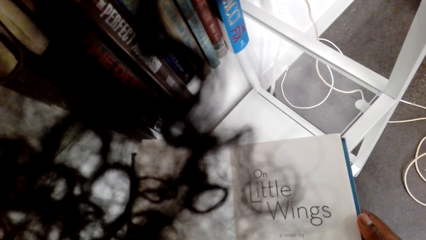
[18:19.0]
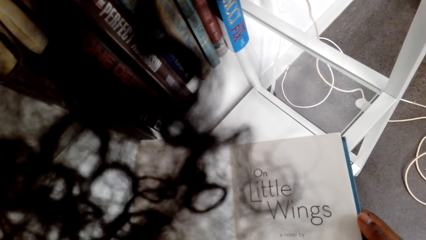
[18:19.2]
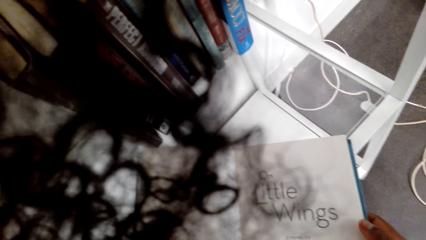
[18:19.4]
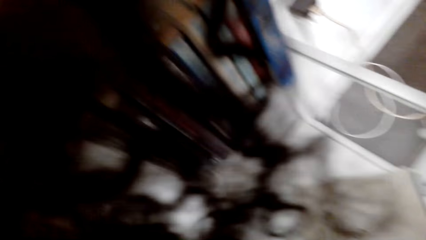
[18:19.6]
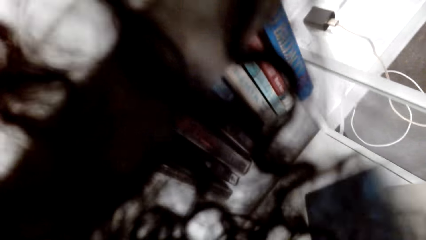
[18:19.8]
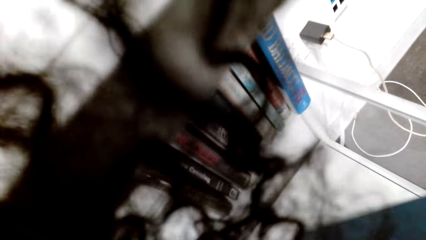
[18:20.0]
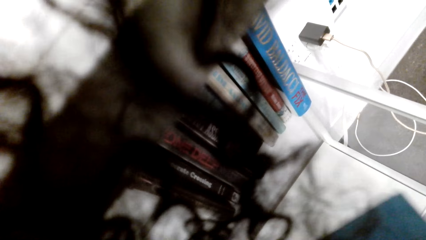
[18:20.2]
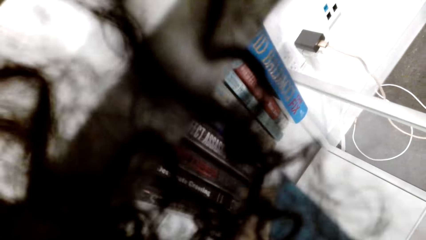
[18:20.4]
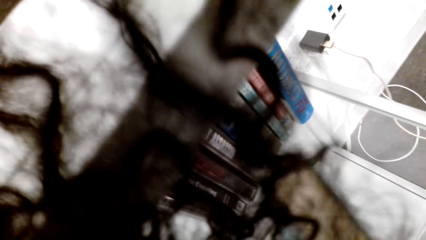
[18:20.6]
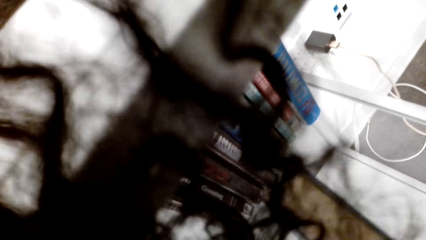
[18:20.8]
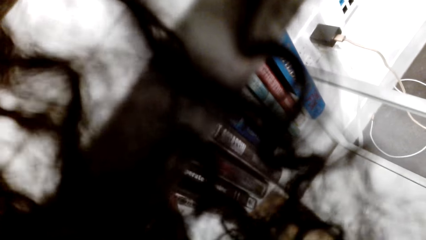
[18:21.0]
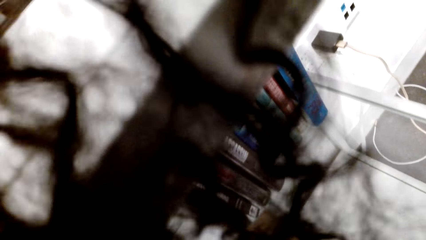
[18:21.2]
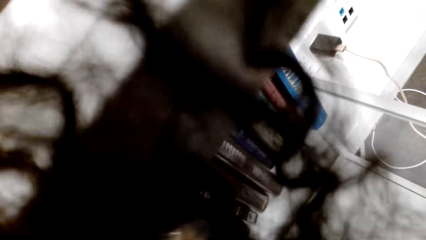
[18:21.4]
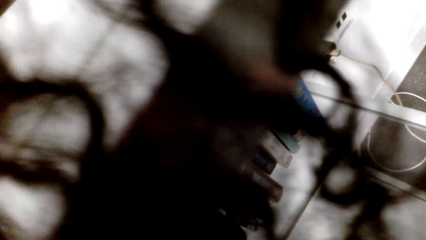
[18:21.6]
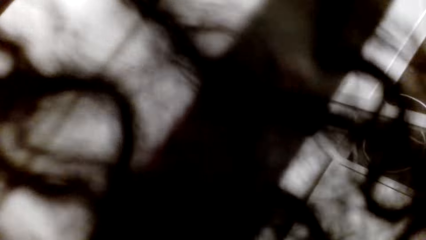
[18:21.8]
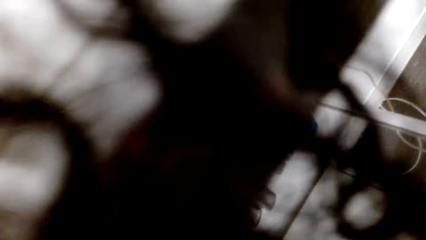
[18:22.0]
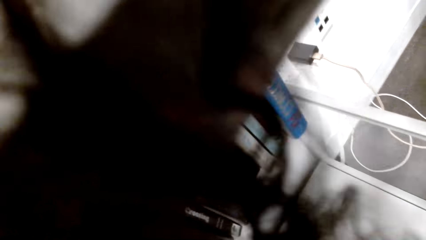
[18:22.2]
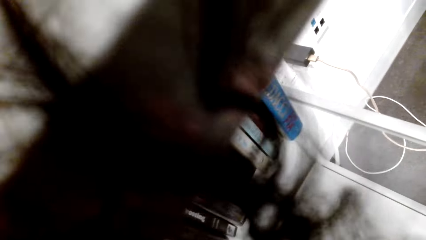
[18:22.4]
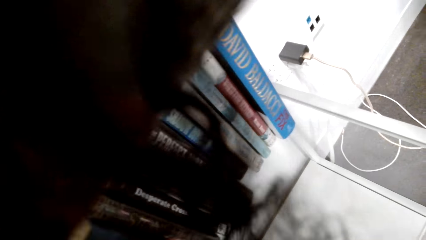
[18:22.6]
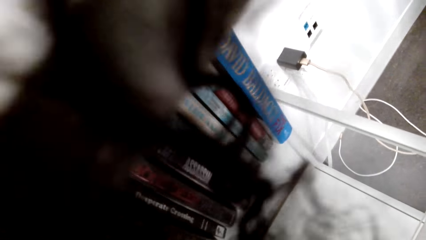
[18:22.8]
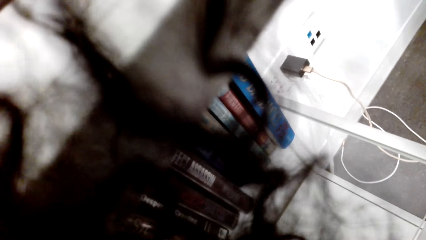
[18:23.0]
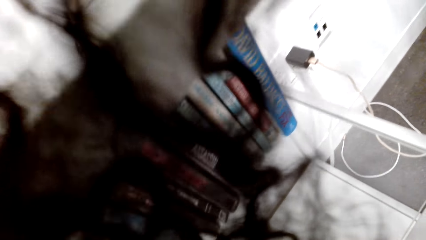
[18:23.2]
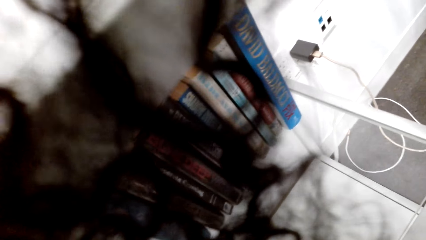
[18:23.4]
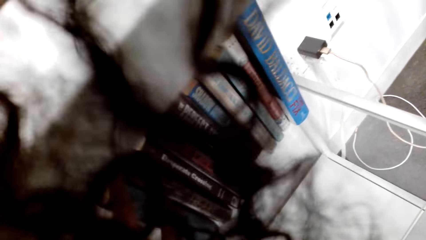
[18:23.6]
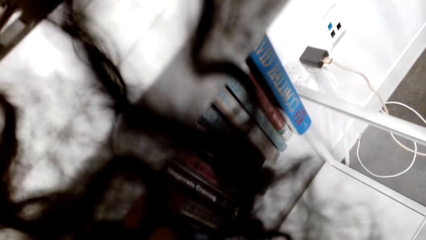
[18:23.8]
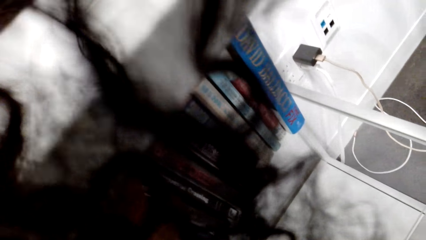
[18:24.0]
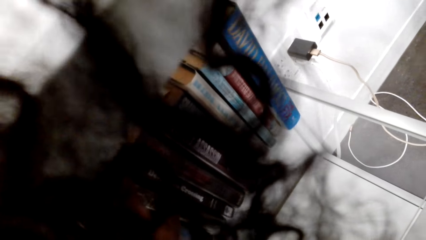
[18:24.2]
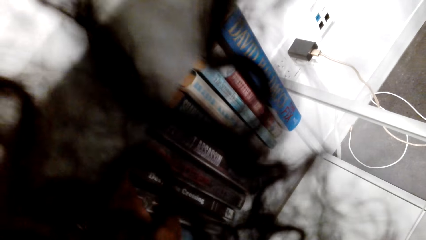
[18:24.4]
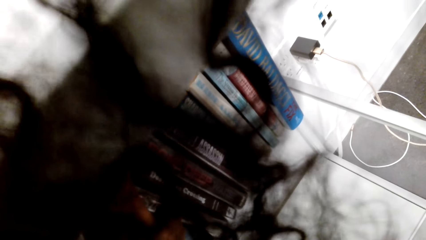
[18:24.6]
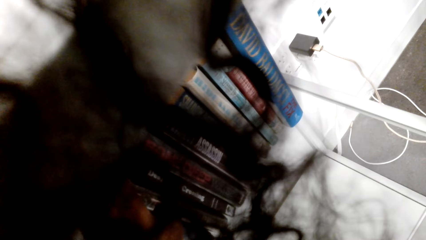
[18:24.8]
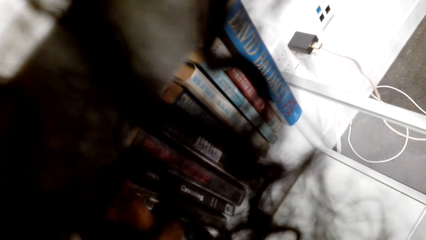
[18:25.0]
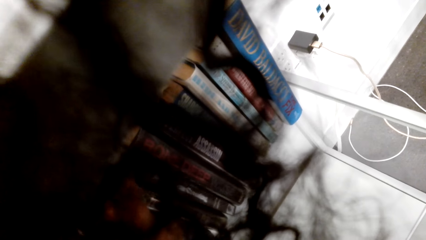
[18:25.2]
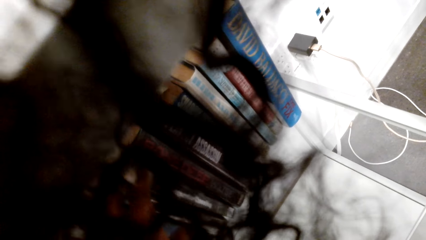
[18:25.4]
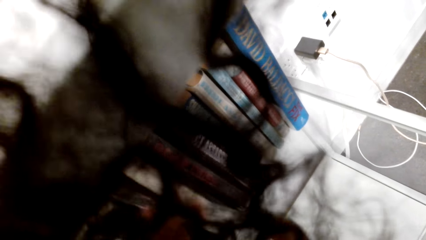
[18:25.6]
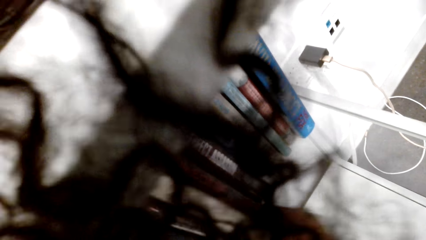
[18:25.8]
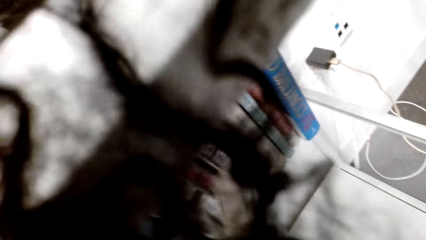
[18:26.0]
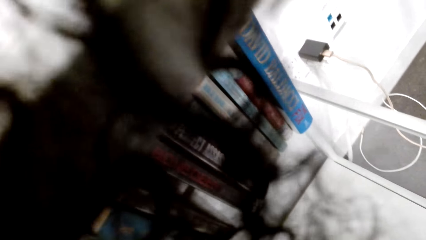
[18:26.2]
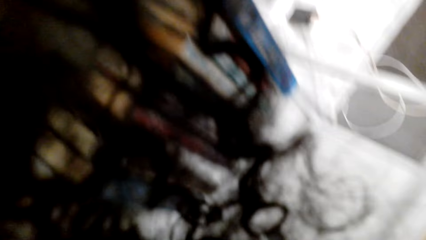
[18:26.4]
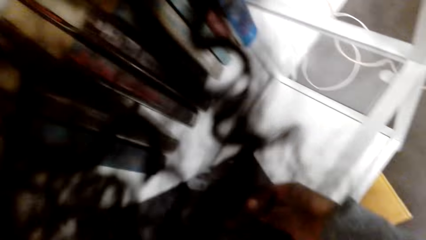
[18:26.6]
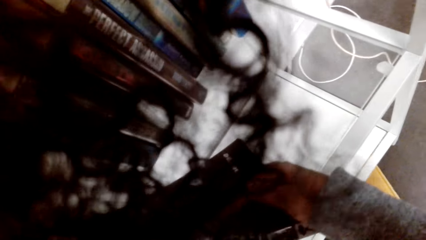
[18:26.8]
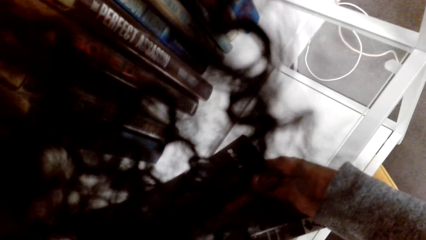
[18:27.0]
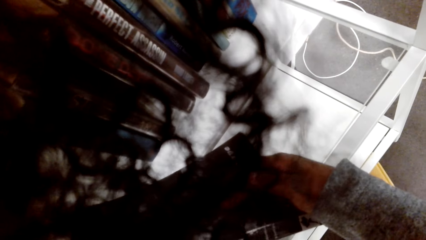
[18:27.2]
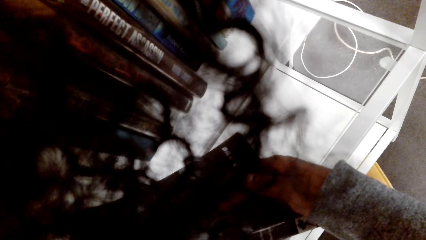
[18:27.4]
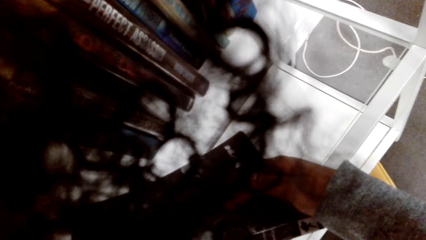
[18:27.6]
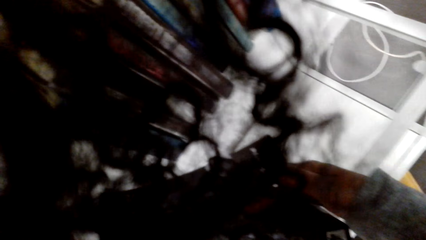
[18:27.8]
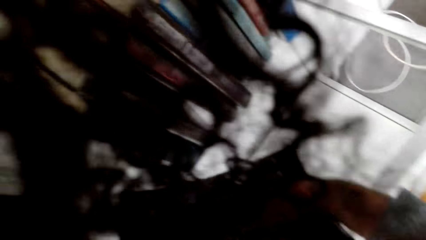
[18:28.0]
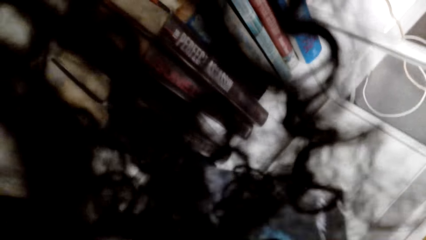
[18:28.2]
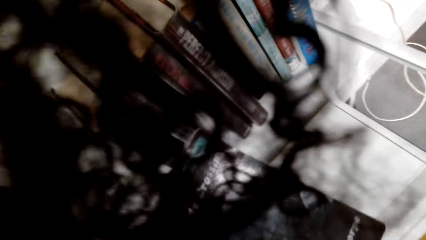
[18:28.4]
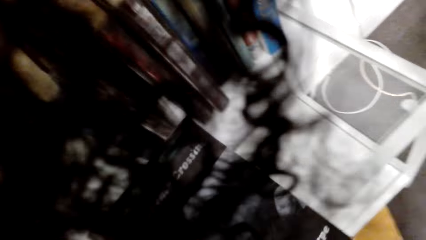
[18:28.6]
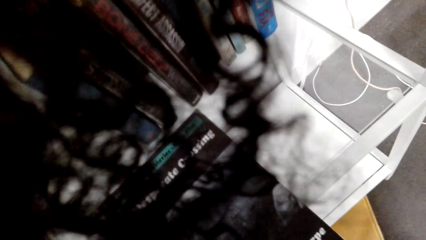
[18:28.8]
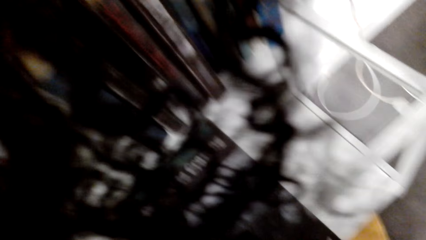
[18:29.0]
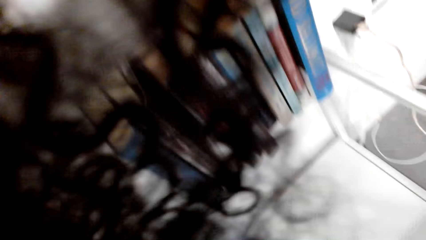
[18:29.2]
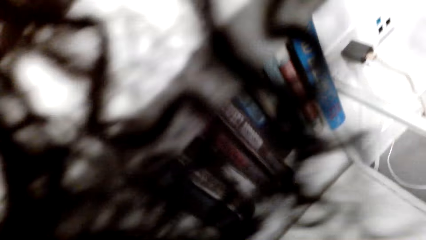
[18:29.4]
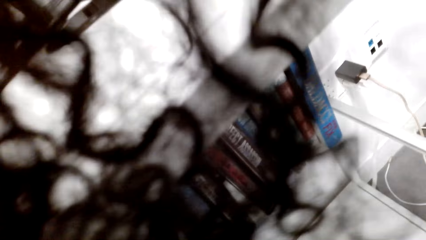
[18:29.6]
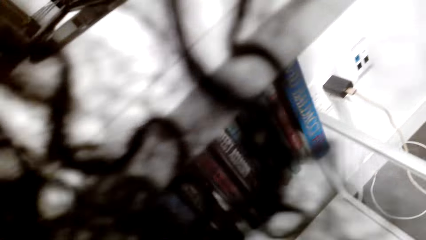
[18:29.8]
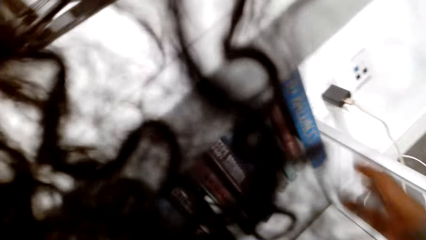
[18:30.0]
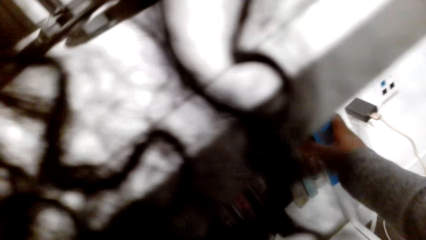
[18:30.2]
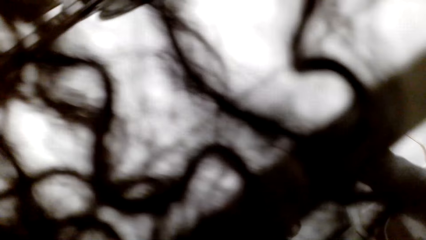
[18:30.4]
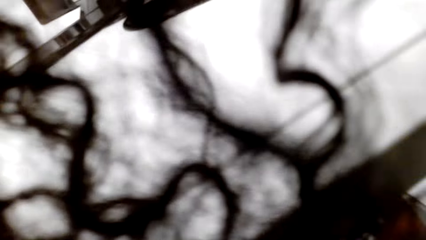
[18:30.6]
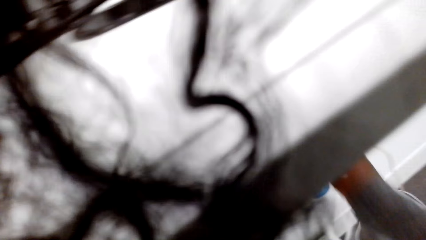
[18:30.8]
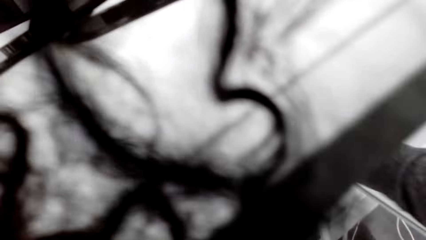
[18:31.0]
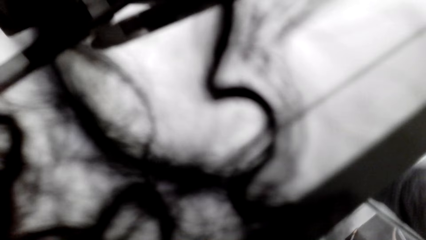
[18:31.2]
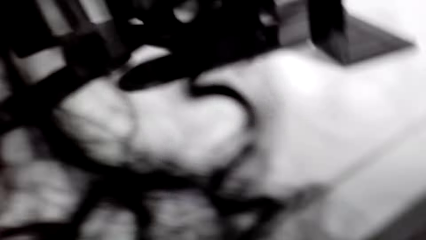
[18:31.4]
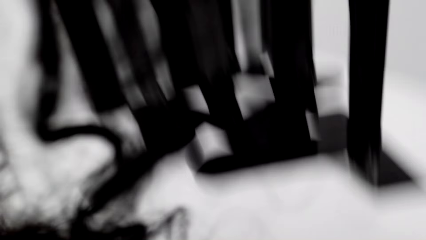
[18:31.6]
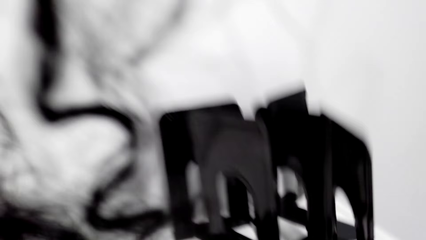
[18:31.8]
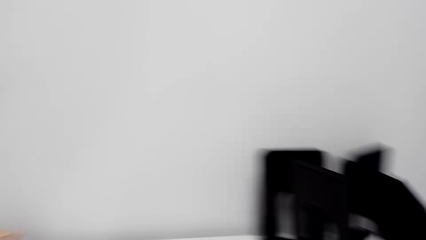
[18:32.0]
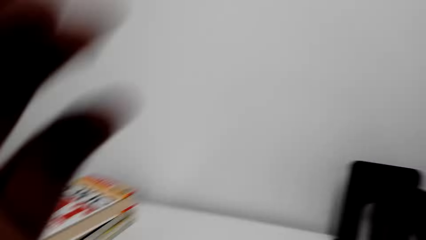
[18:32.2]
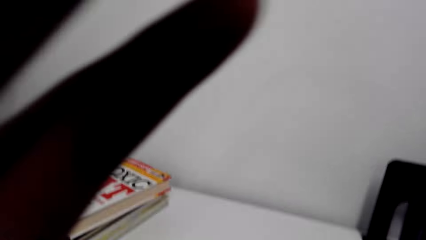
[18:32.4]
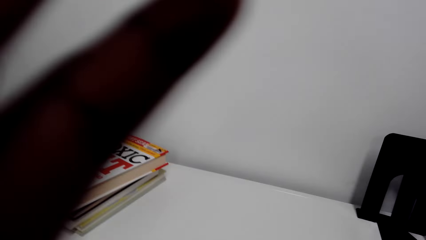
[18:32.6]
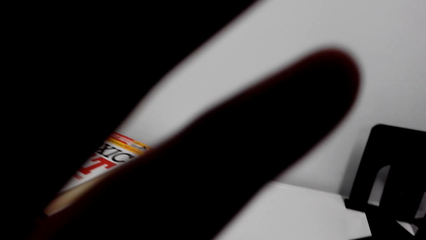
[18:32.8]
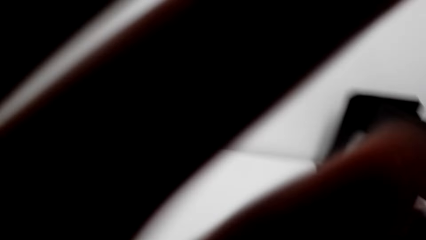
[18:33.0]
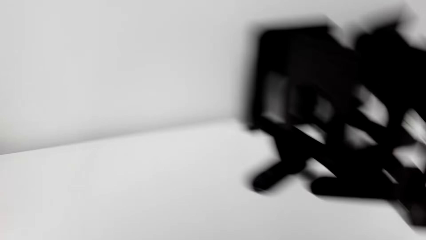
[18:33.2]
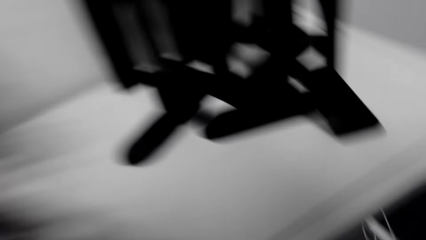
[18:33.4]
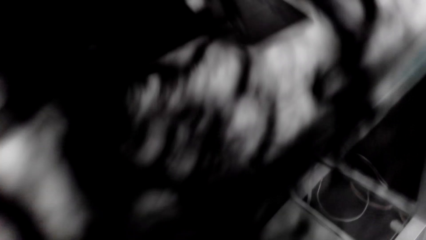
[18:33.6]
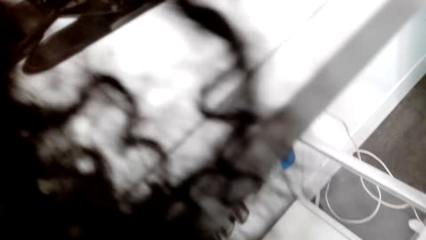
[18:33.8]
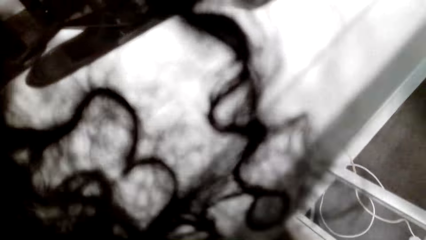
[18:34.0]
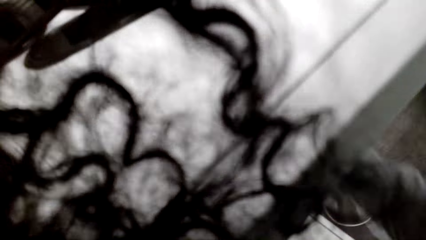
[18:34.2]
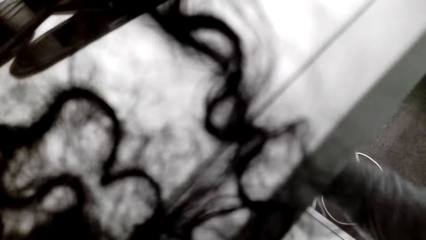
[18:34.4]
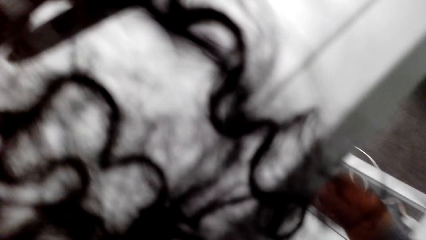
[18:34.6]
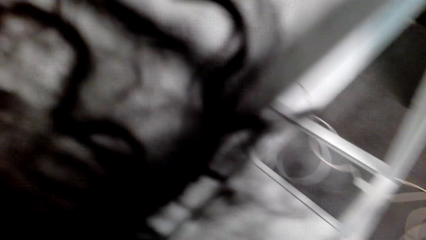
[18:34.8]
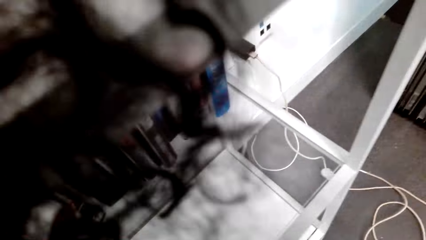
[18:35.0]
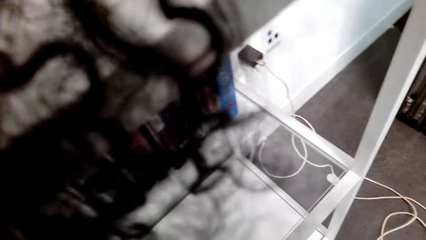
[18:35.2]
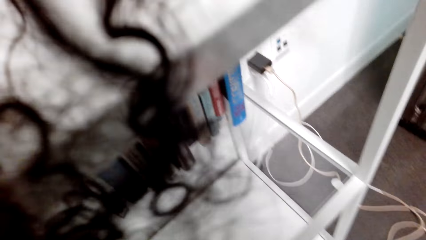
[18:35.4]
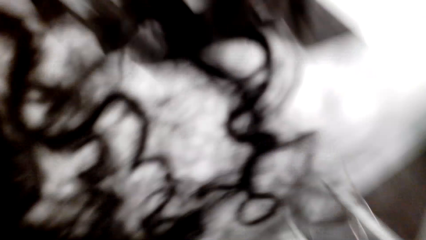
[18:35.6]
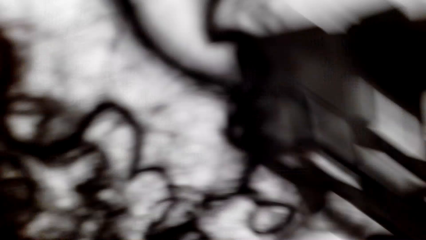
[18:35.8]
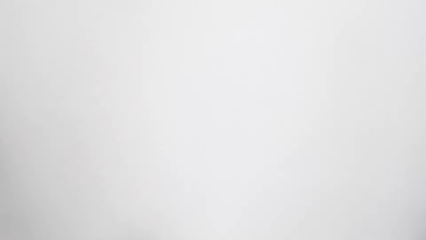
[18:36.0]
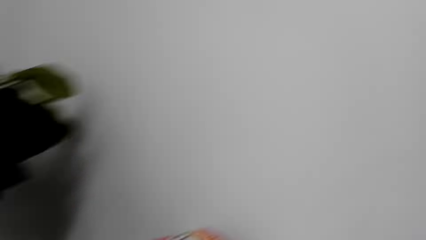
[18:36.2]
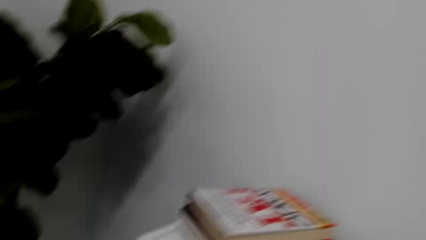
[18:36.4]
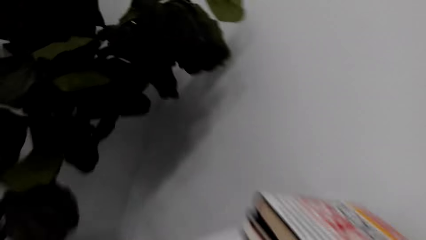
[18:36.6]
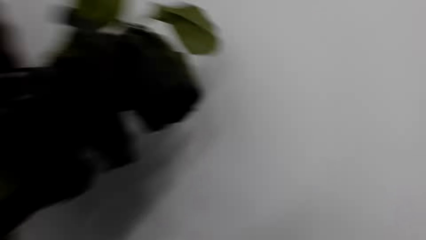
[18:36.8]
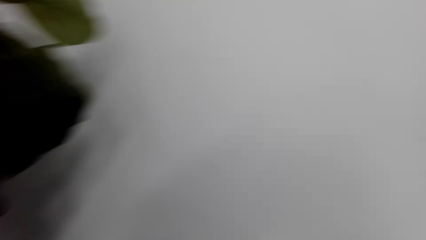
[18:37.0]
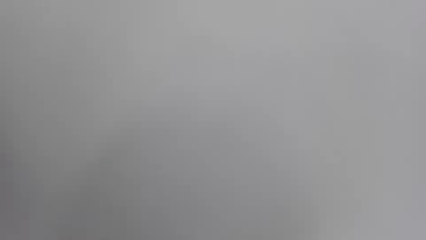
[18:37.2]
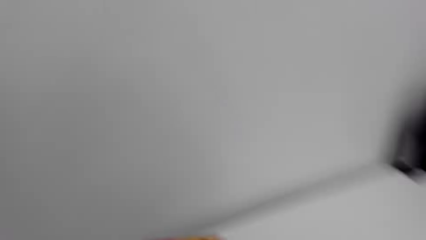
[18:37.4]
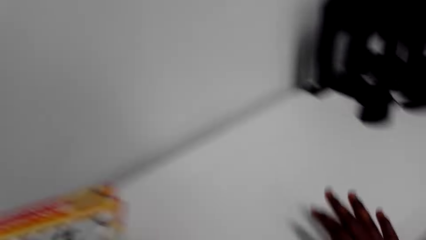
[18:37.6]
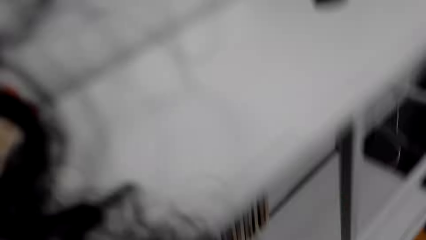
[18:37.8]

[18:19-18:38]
The camera wearer puts the book on the shelf. They pick up a book on the book shelf. They look at the book. They put the book on the shelf. They do something.
